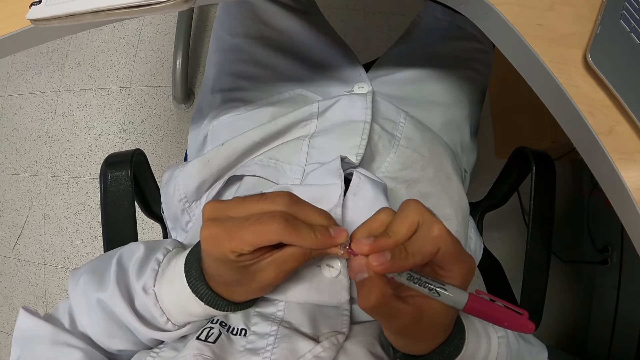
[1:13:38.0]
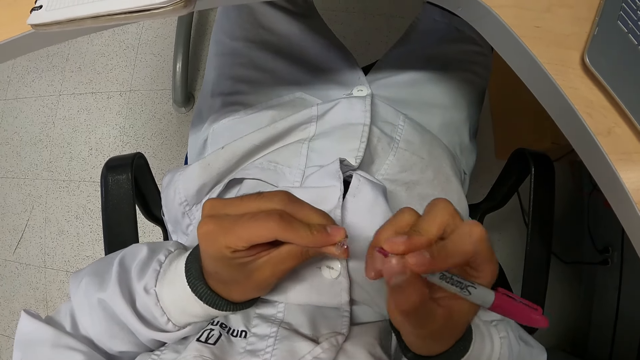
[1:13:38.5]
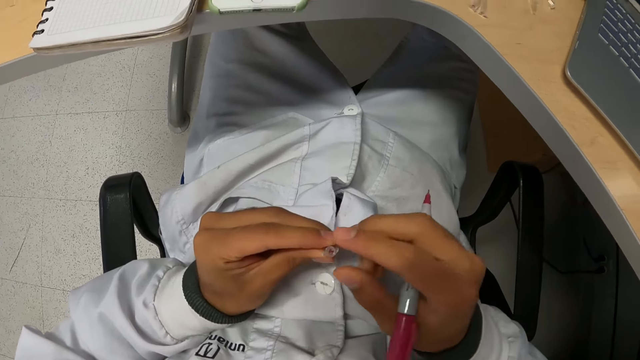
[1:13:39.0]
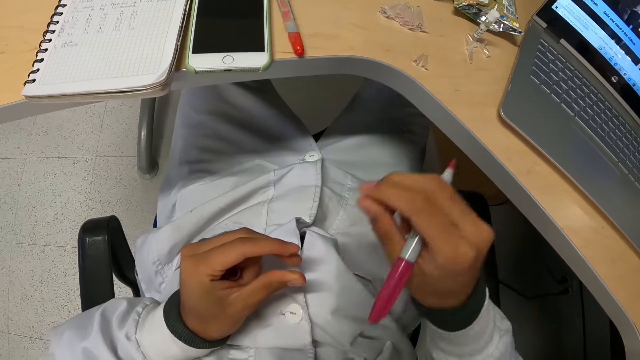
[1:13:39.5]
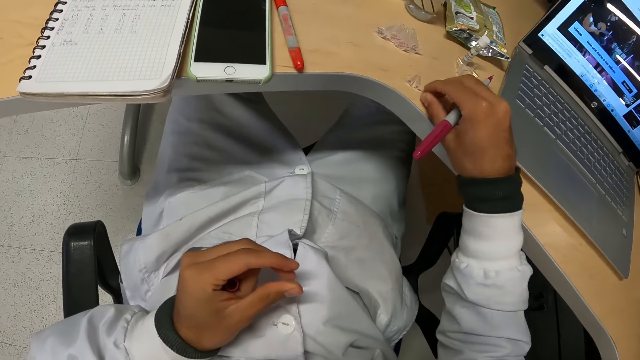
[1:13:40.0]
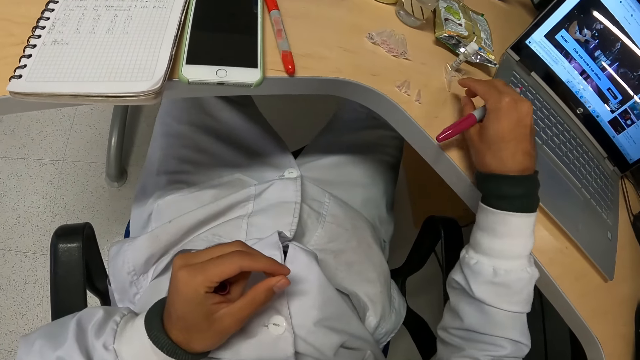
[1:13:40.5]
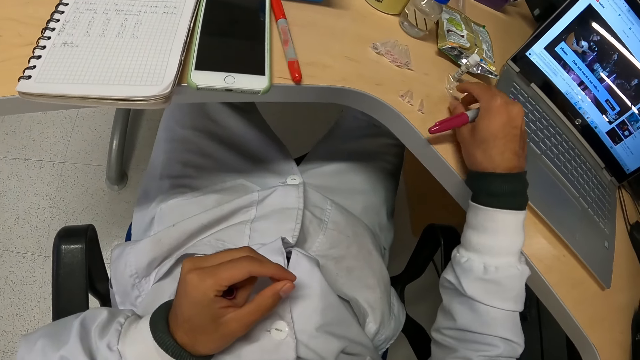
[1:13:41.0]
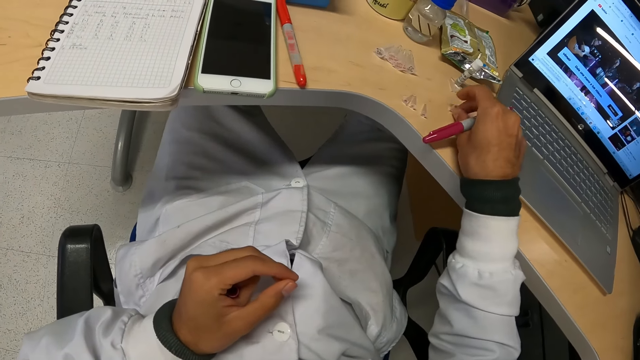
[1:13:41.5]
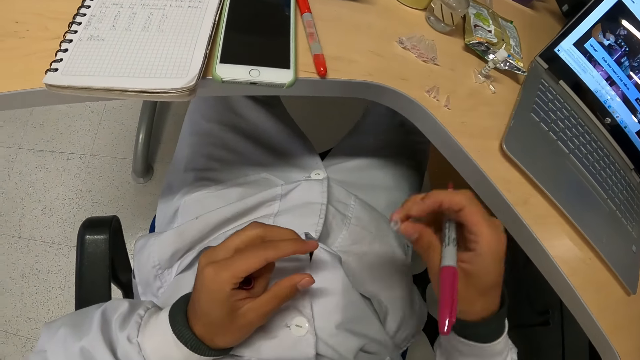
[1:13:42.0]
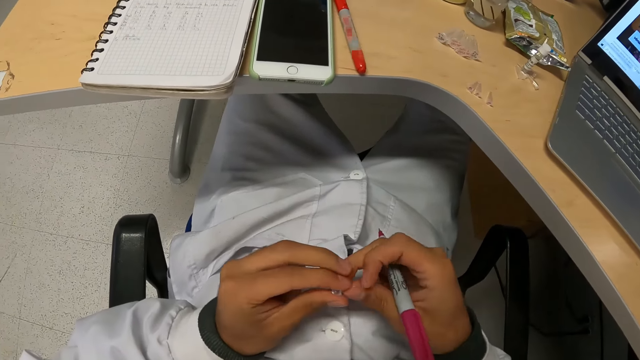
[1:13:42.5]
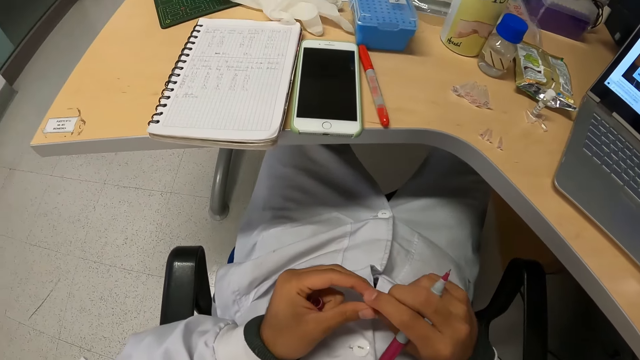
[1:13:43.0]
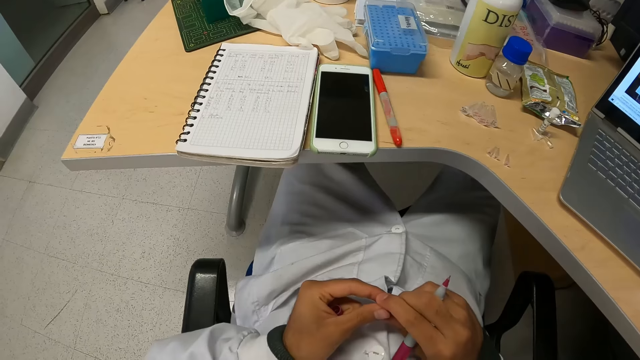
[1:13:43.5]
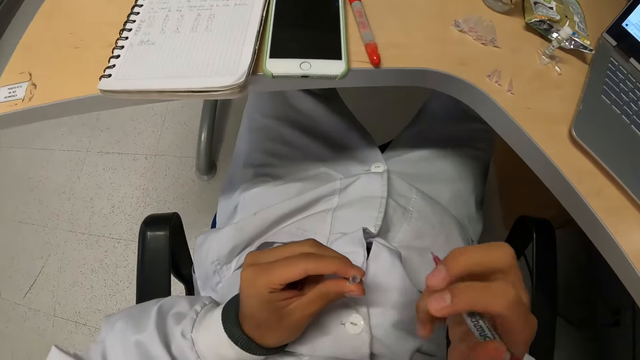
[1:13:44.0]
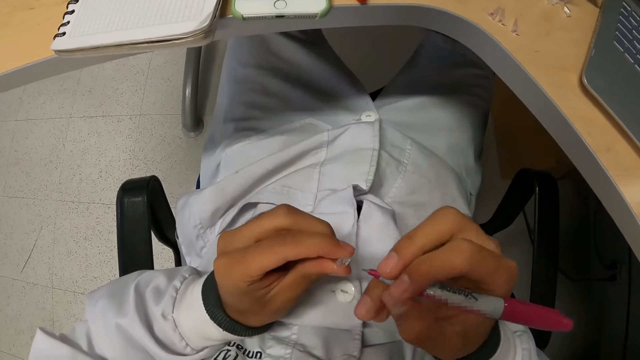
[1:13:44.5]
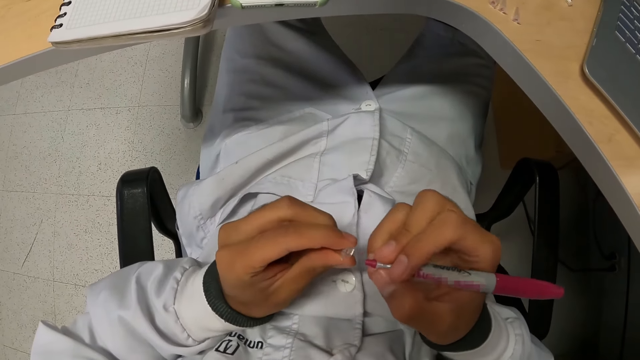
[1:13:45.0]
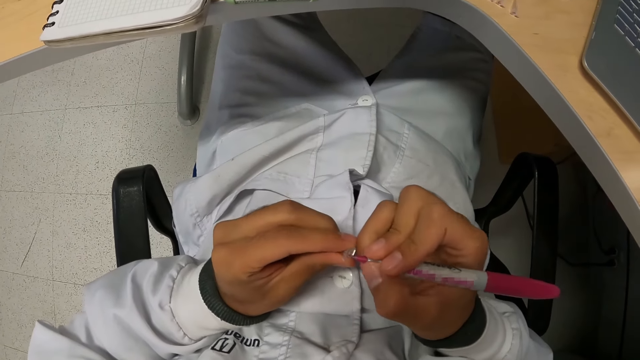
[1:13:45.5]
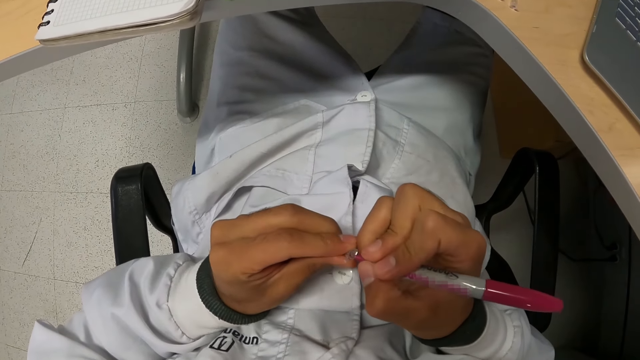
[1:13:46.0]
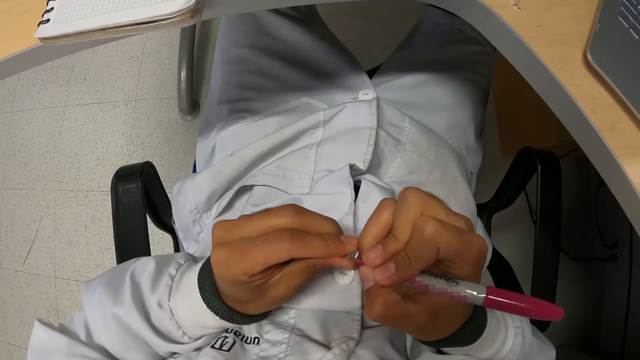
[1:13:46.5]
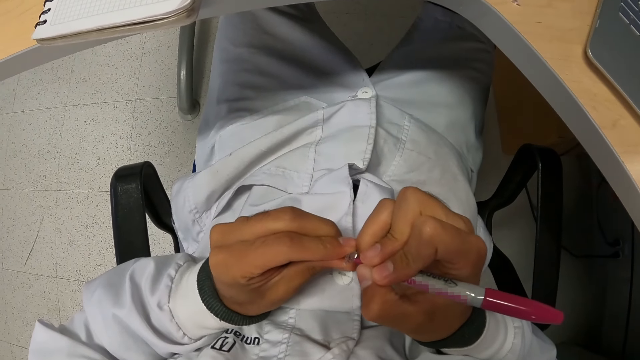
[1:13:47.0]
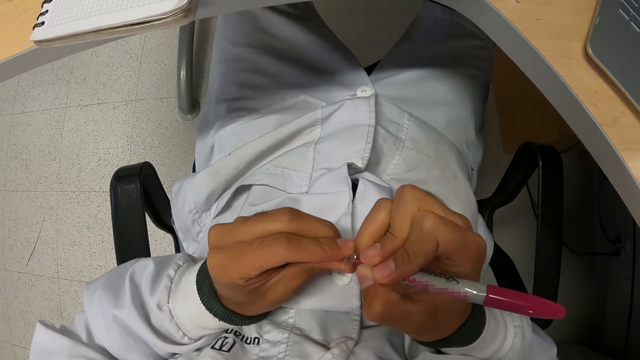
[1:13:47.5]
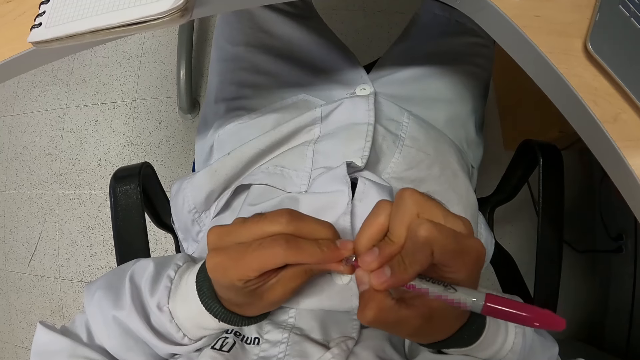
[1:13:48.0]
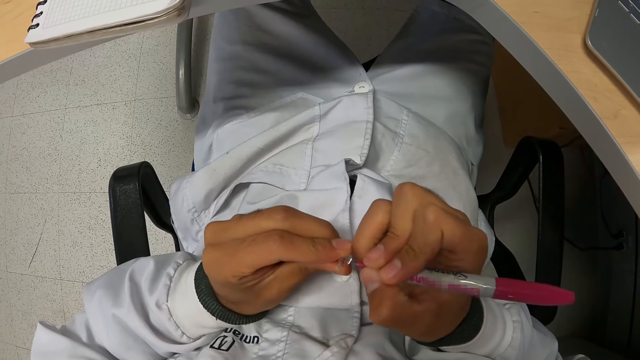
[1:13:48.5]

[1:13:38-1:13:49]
The camera wearer passes the small plastic container in his left hand to his right hand. He drops the small plastic container in his right hand on the table. He picks up a small plastic container from the table with his right hand. He passes the small plastic container from his right hand to his left hand. He marks the small plastic container in his left hand with the pen in his right hand.

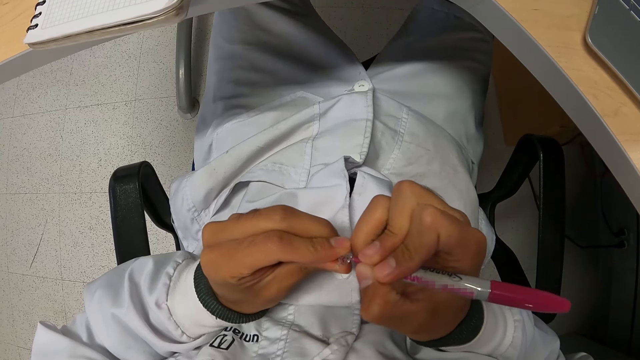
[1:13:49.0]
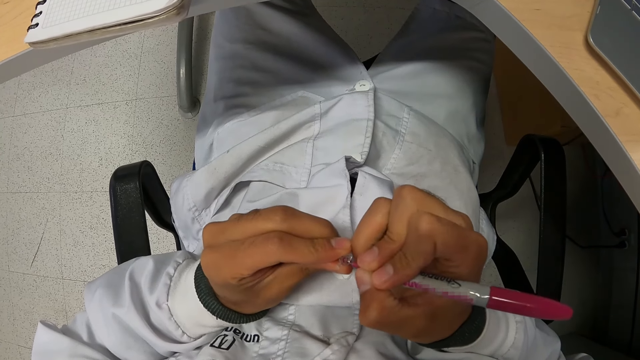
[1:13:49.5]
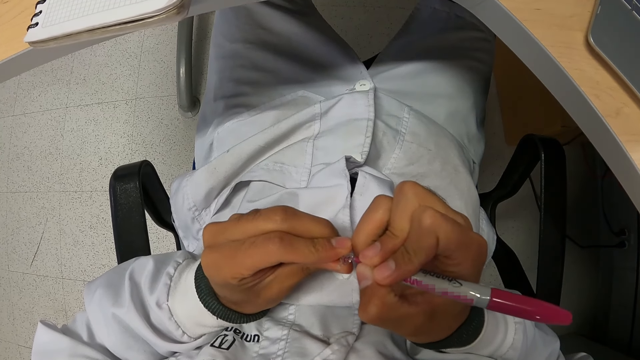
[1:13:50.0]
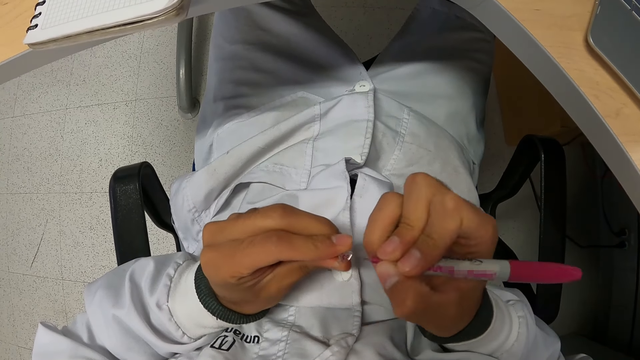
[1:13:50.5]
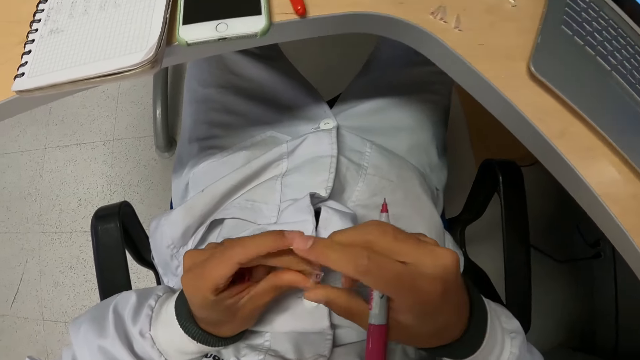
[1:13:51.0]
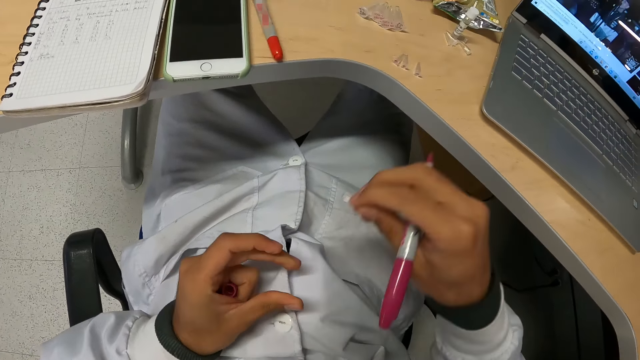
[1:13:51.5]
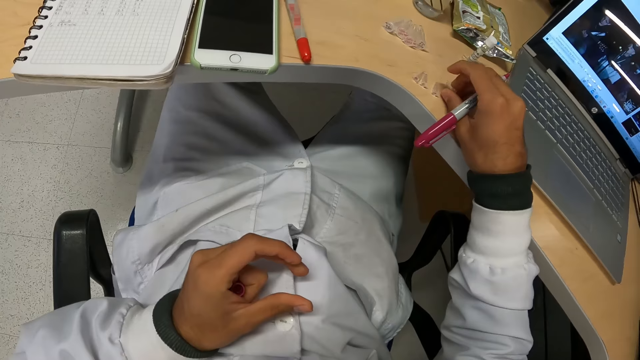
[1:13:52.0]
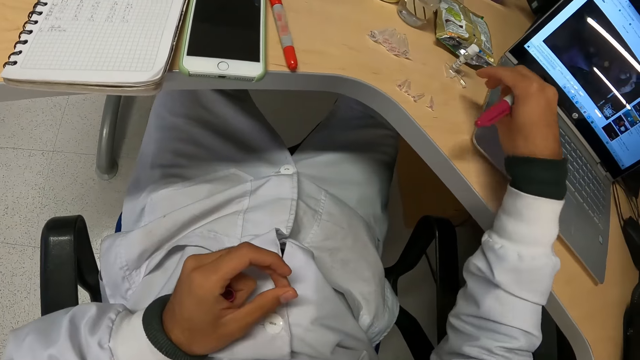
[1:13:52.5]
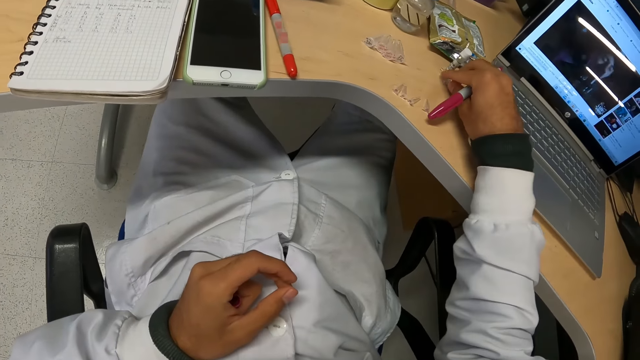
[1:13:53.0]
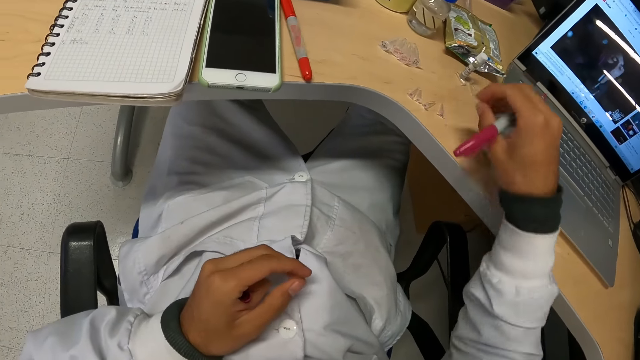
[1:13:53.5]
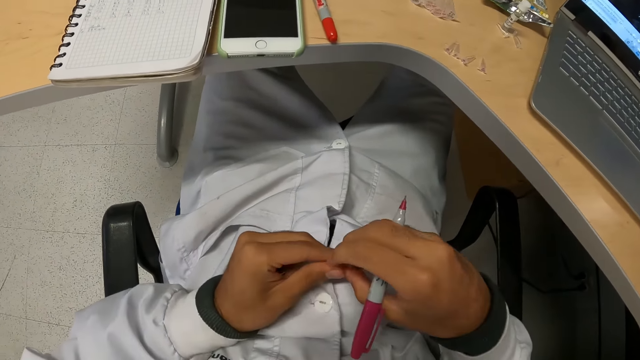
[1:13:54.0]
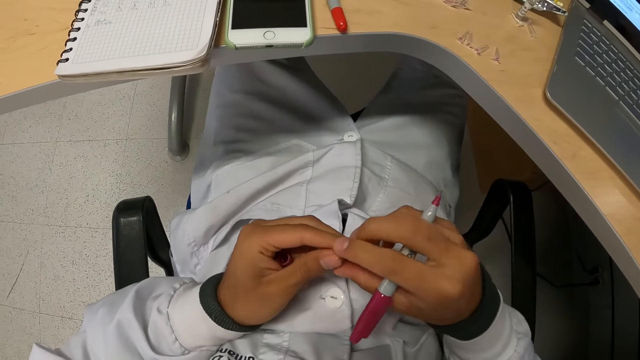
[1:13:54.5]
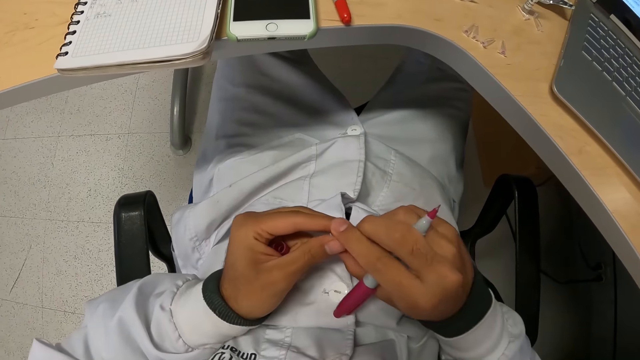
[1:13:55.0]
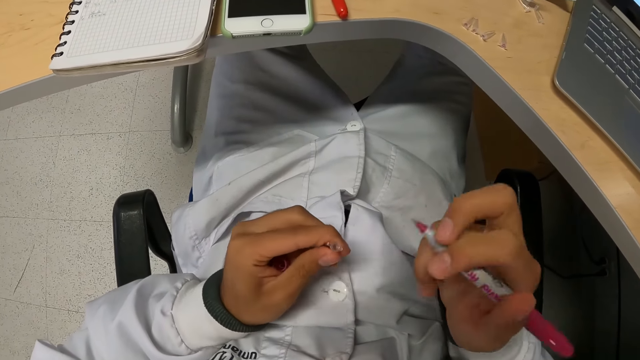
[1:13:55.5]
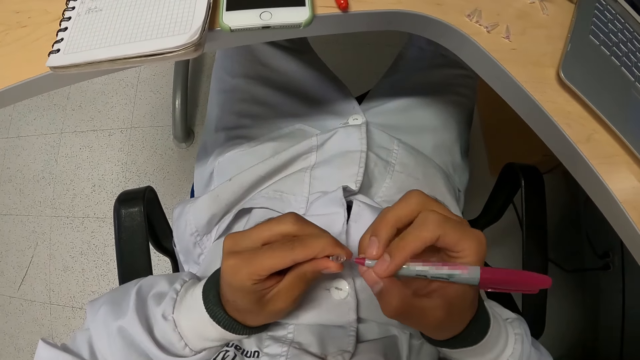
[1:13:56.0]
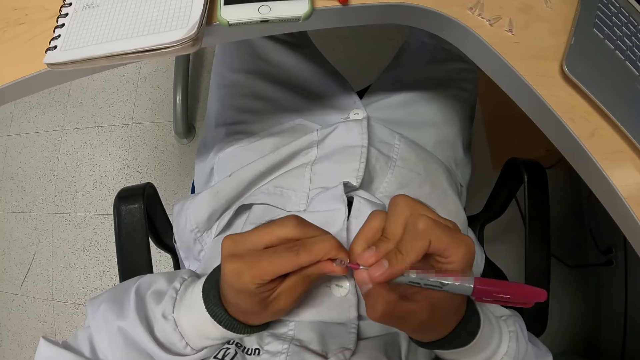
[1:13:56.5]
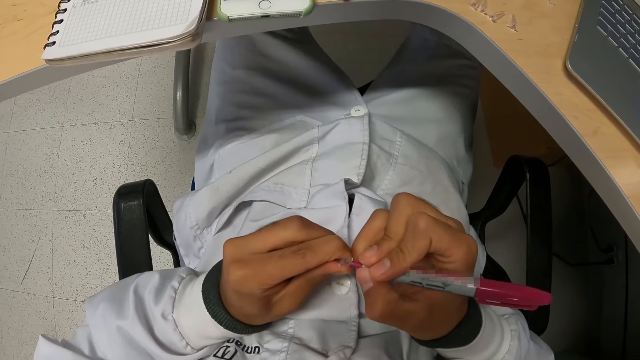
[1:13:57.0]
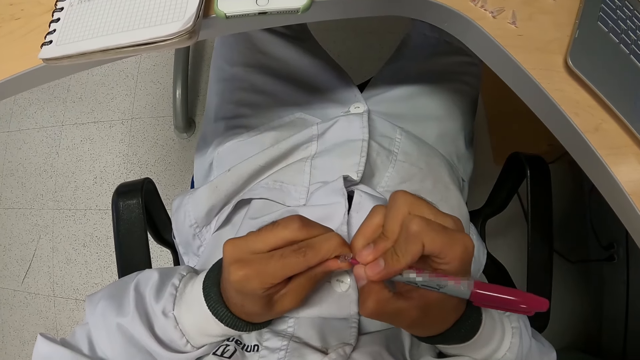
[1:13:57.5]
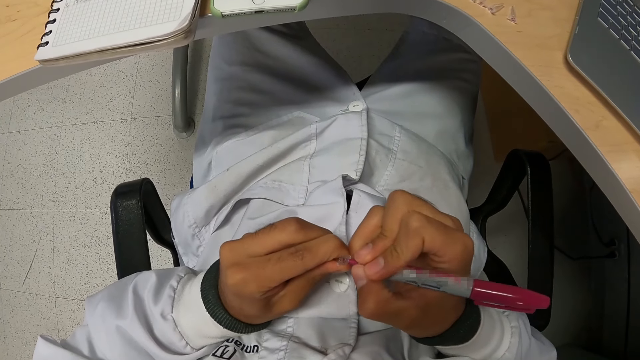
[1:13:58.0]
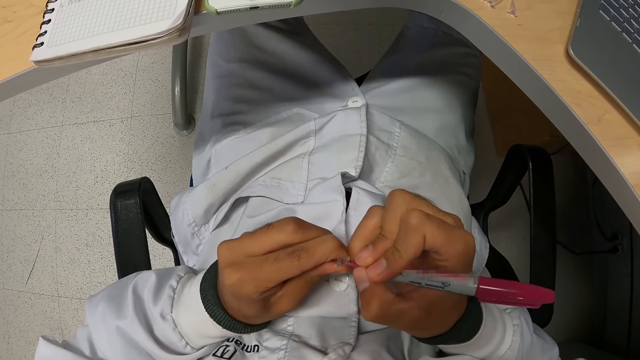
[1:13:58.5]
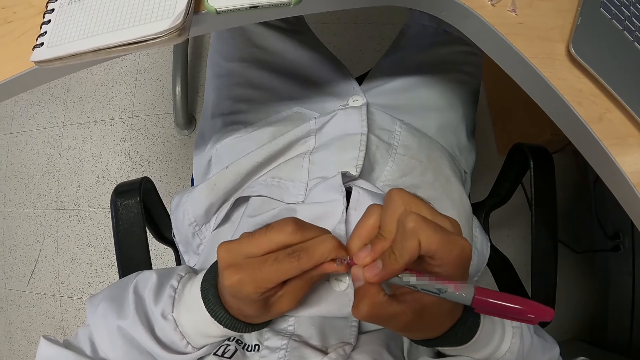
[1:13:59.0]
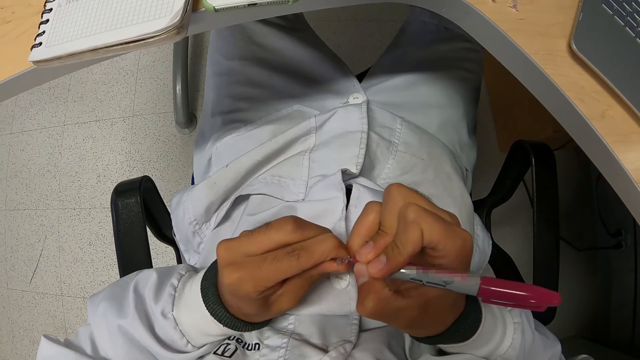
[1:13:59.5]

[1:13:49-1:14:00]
The camera wearer passes the small plastic container in his left hand to his right hand. He drops the small plastic container in his right hand on the table. He picks up a small plastic container from the table with his right hand. He passes the small plastic container from his right hand to his left hand. He marks the small plastic container in his left hand with the pen in his right hand.
